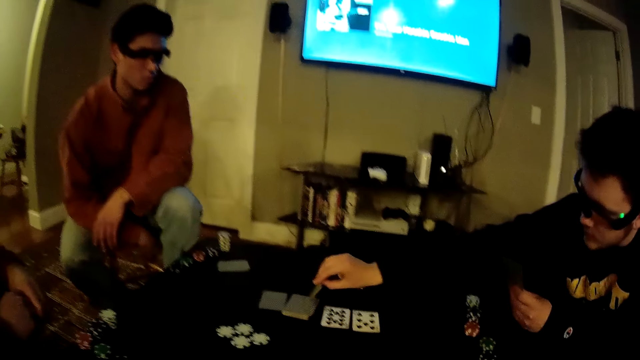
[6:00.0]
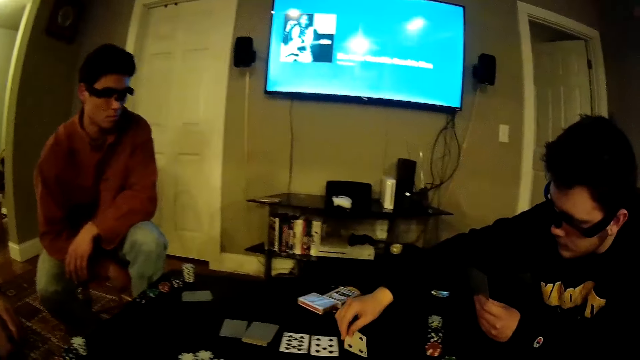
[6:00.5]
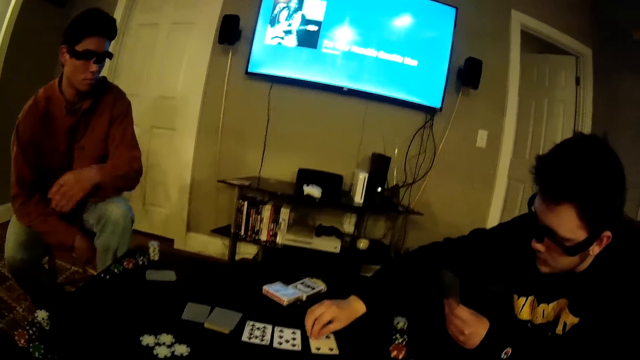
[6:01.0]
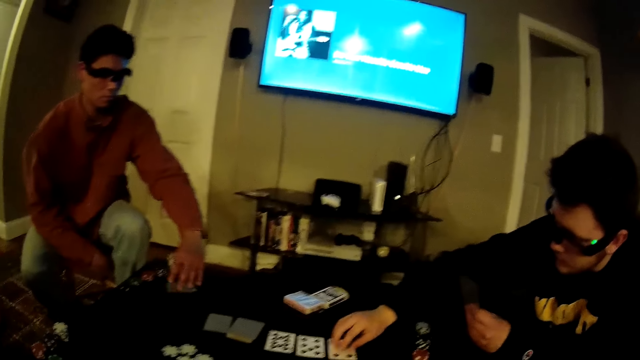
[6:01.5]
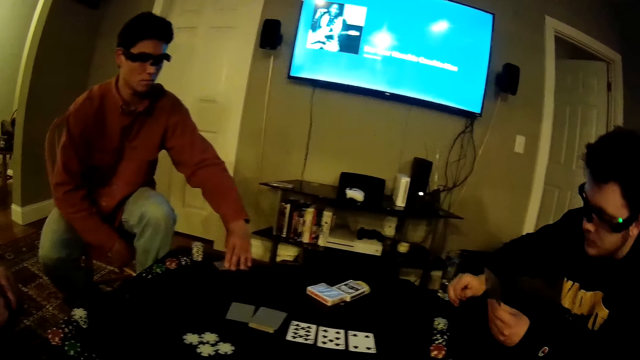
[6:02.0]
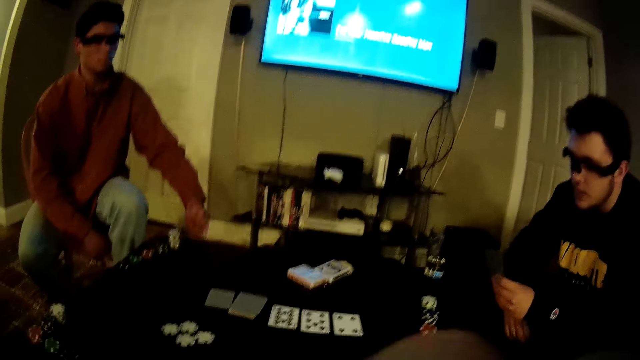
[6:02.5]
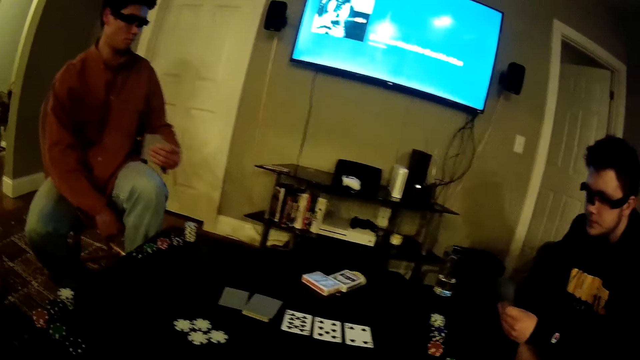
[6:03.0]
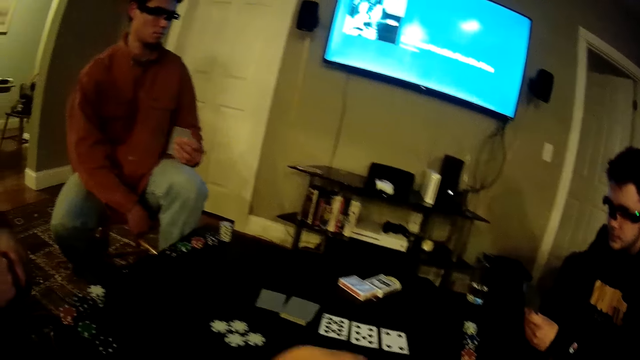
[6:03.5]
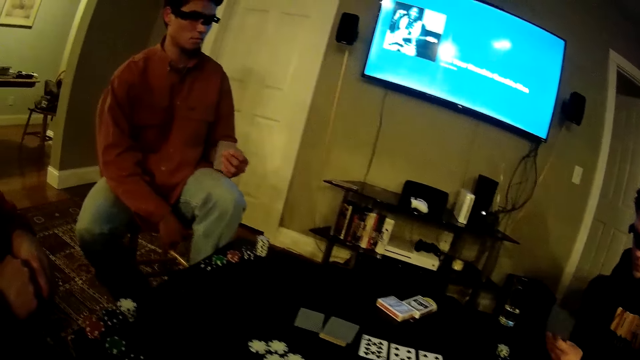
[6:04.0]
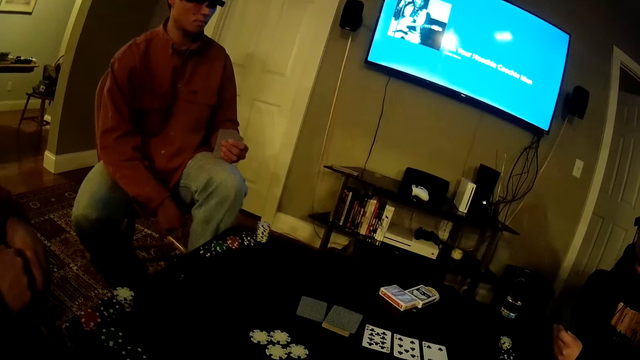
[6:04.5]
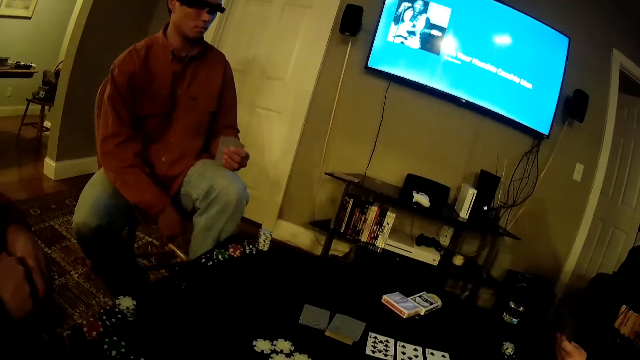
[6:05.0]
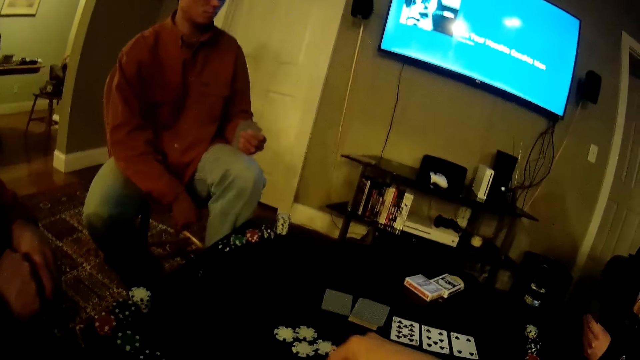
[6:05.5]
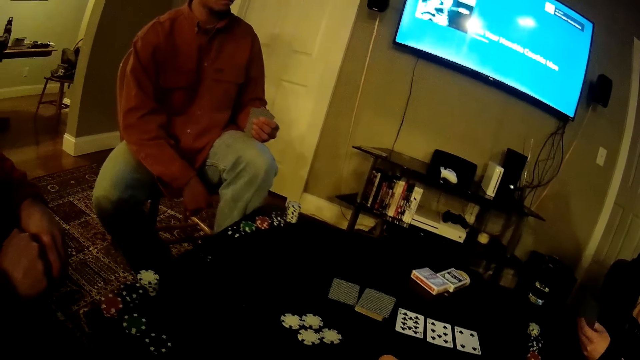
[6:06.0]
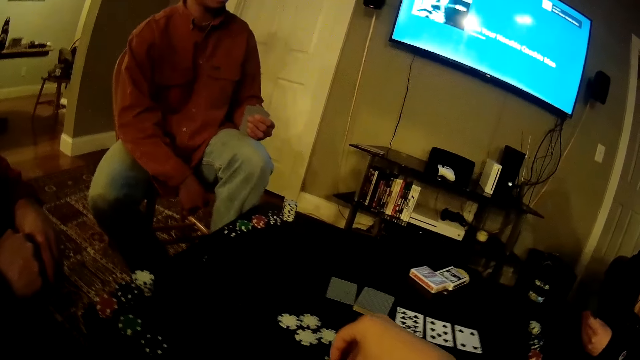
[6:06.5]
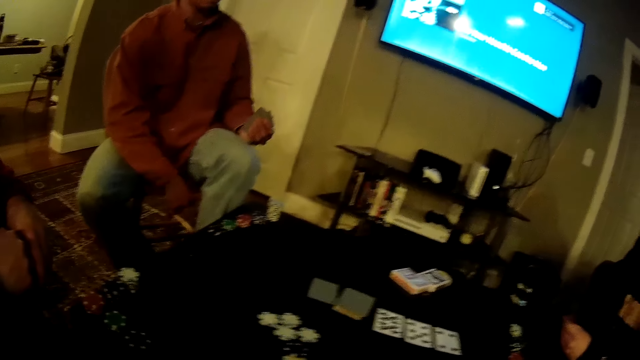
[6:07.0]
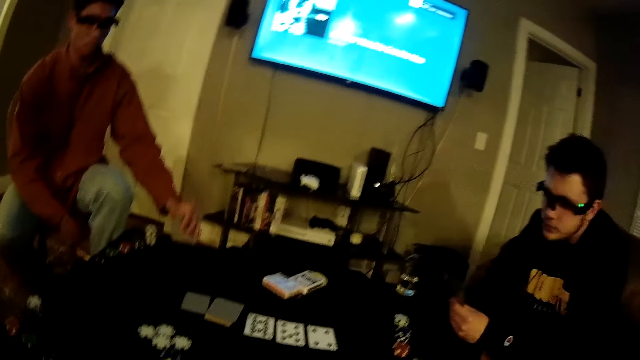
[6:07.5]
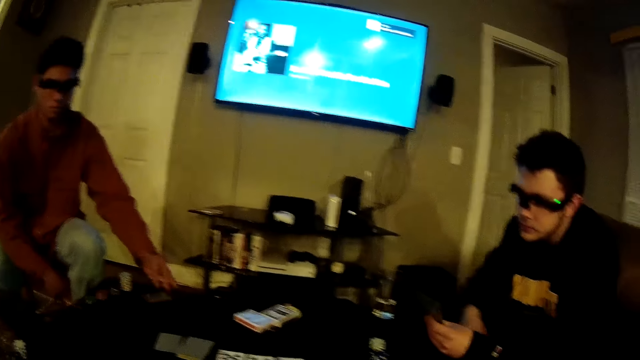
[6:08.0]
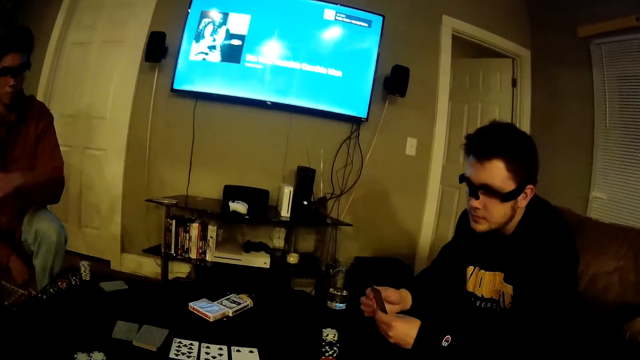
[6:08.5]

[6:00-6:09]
A man picks his cards from the table with his left hand. The camera wearer throws a poker chip on the table with his right hand. He places chips on the table. The man drops the cards in his left hand on the table.

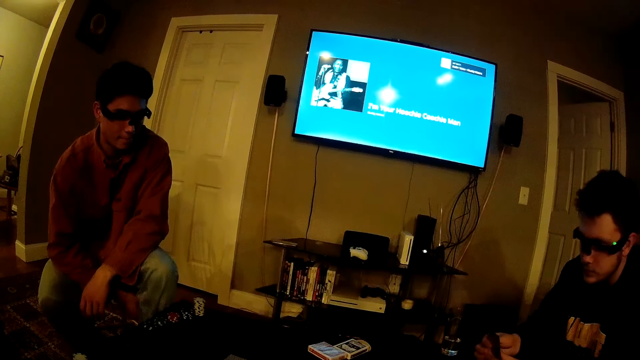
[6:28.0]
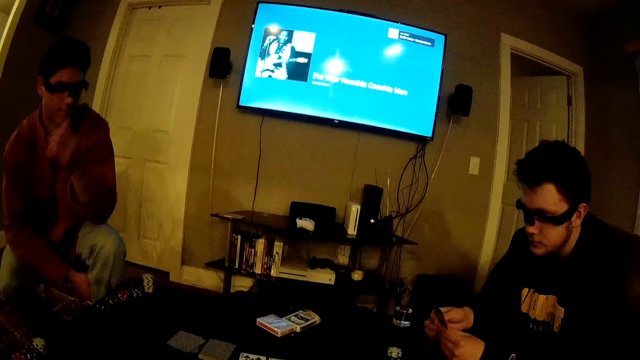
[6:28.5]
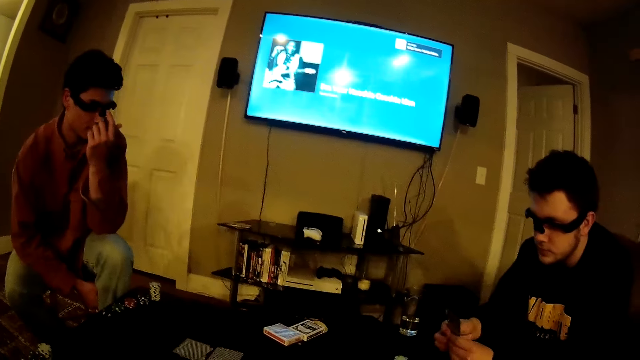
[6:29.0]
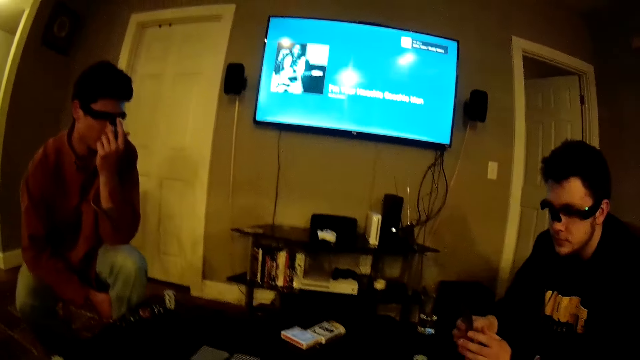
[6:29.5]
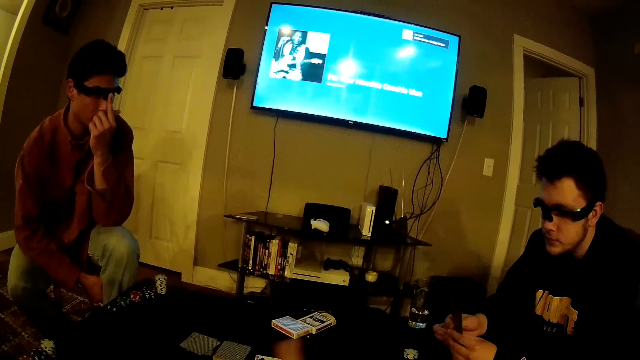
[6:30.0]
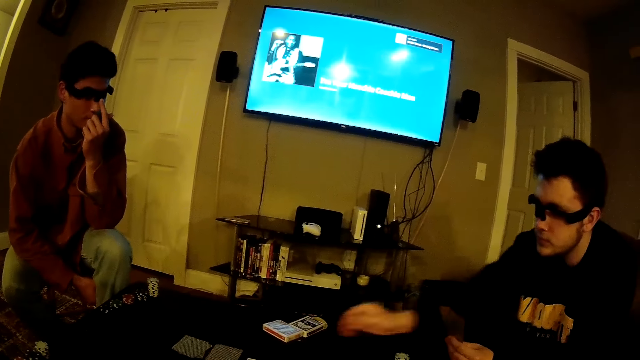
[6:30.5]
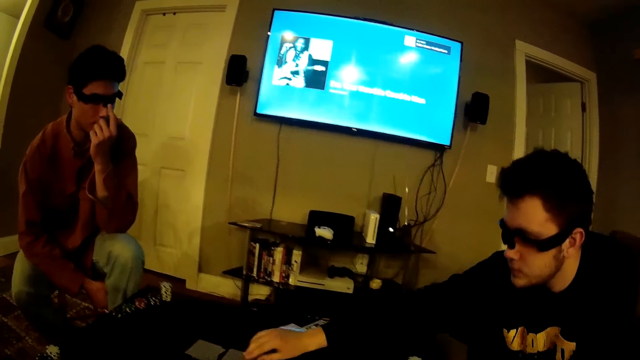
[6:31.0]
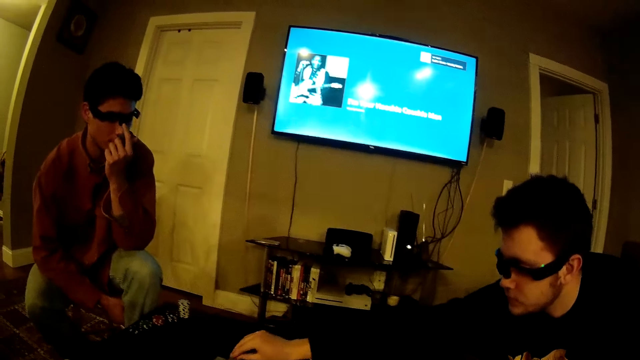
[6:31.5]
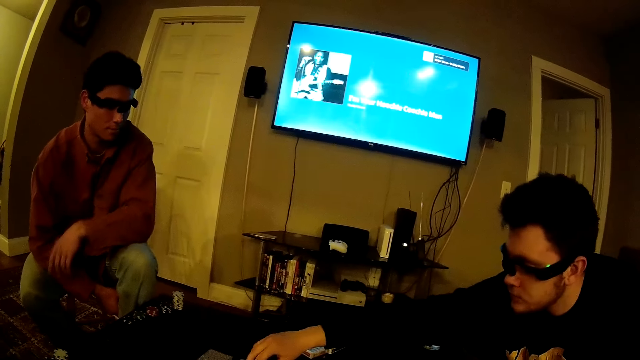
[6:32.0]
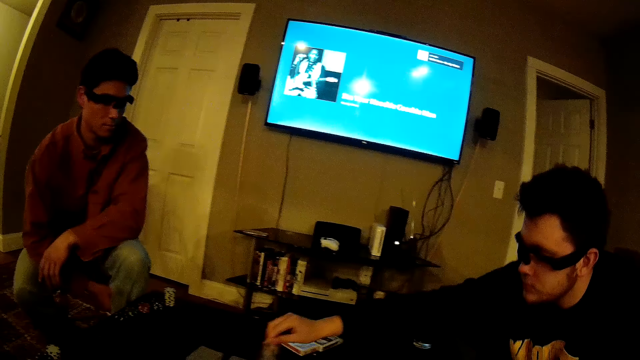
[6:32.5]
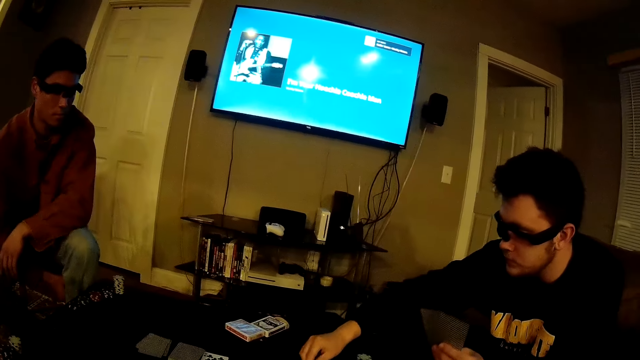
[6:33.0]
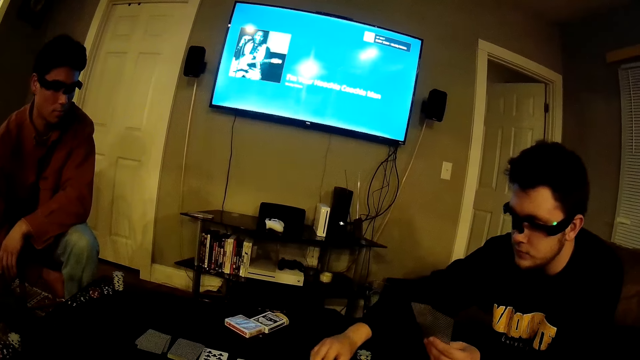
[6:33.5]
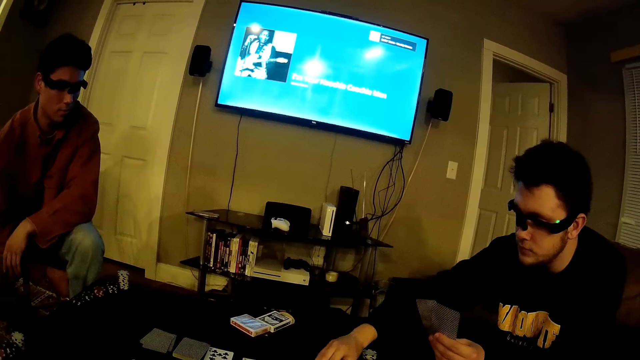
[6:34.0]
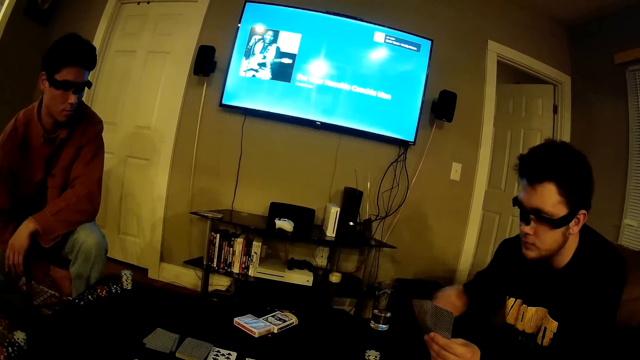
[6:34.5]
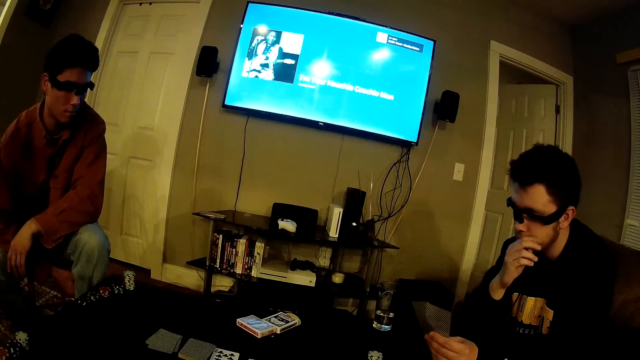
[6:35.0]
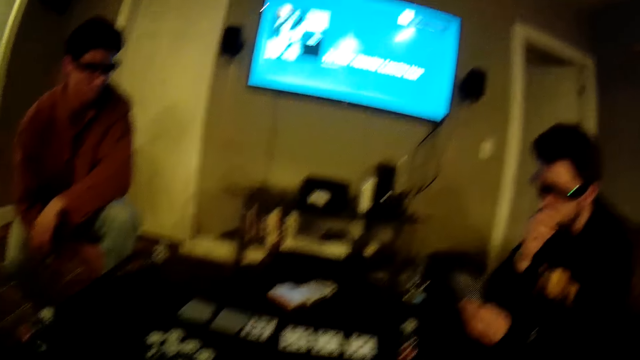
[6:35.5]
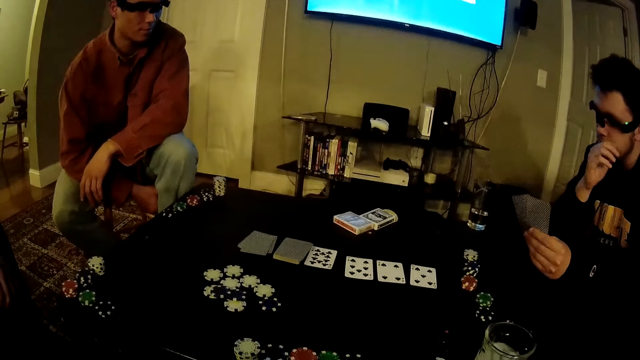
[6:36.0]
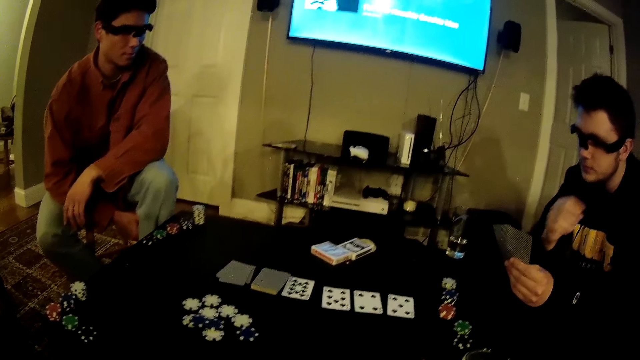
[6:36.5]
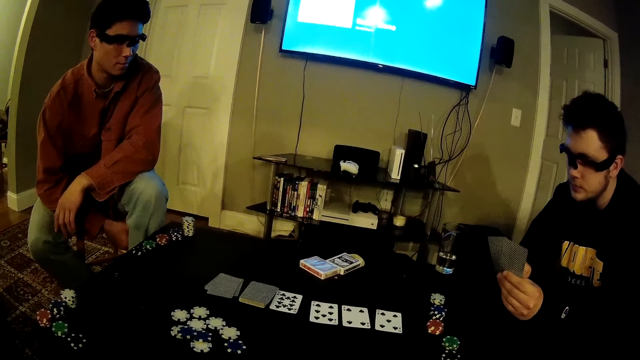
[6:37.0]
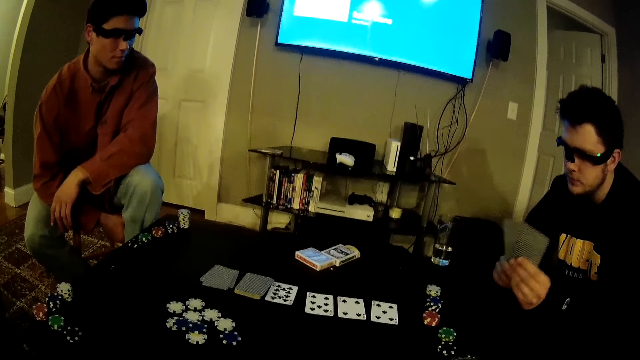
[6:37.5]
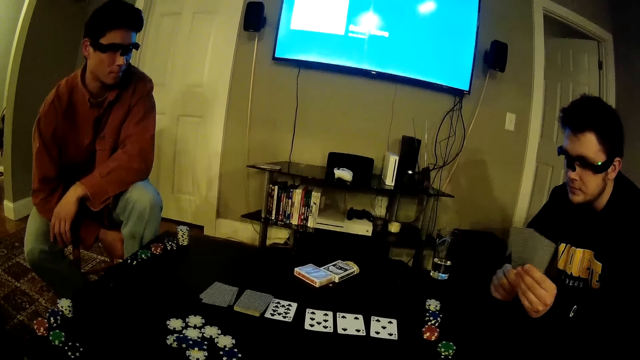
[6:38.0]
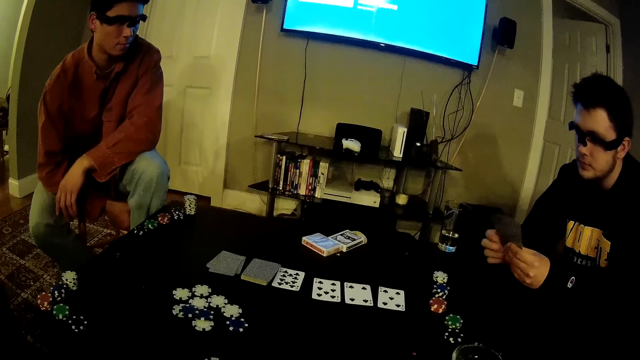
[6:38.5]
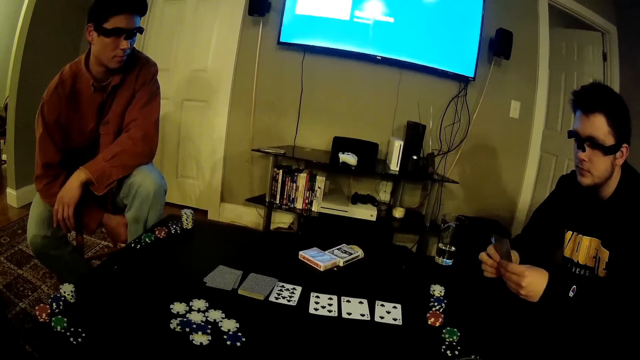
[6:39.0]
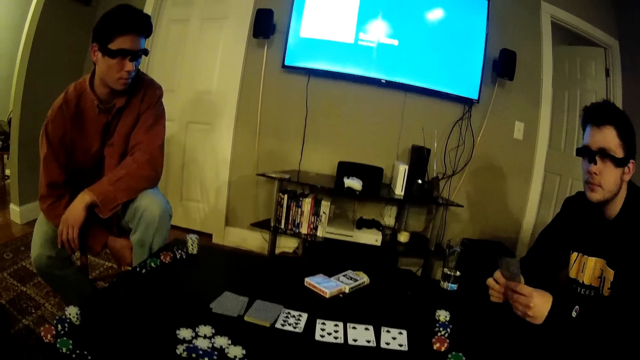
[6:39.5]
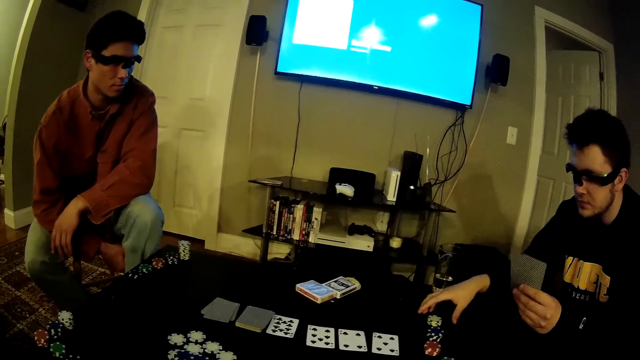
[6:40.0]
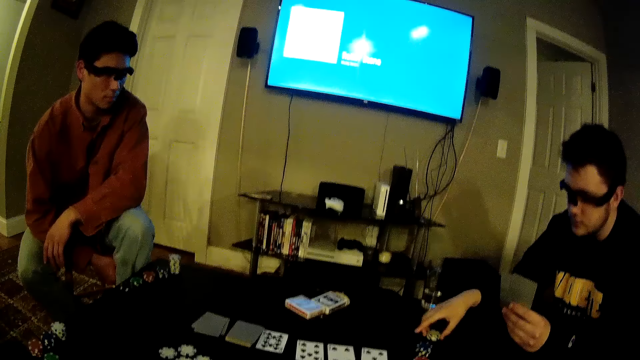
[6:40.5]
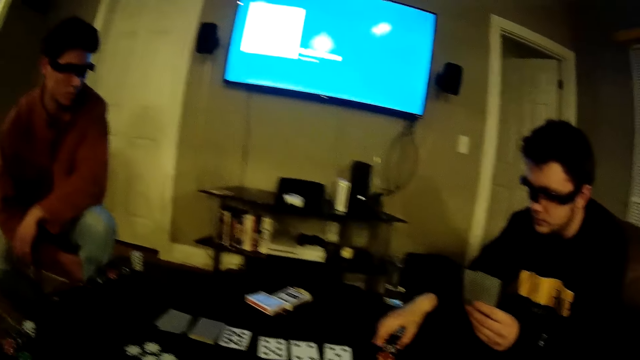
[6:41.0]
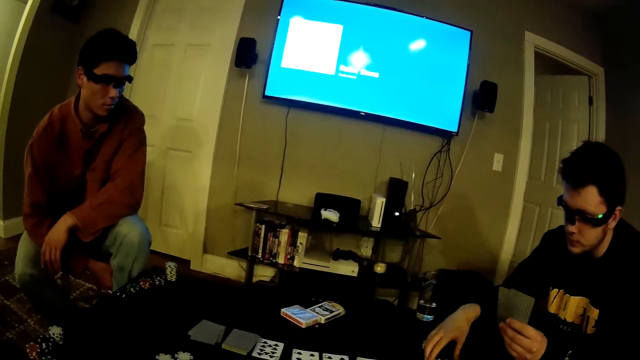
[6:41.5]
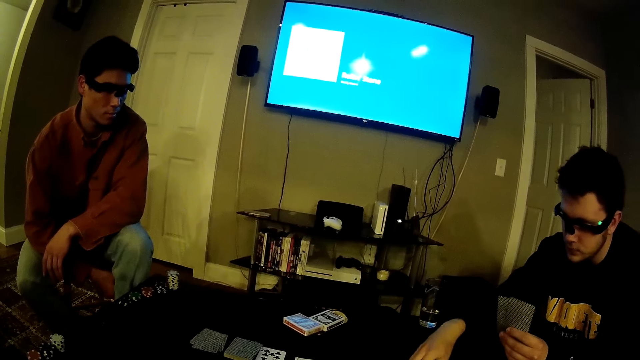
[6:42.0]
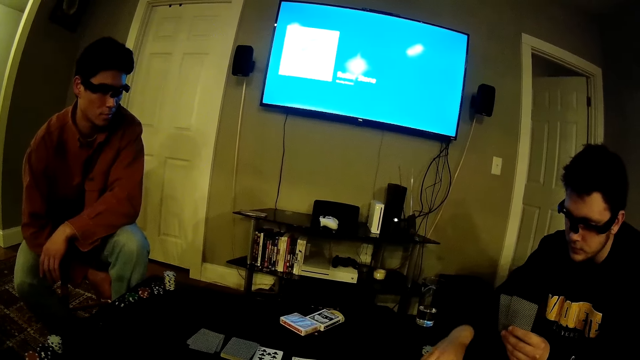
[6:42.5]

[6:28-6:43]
A man adjusts the camera. Another man moves some cards on the table with his right hand and touches his face with his right hand. The camera wearer looks around the table. The other man holds his cards with both hands and moves some poker chips with his right hand.
